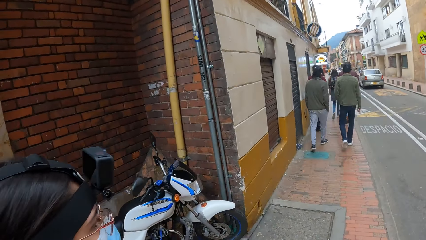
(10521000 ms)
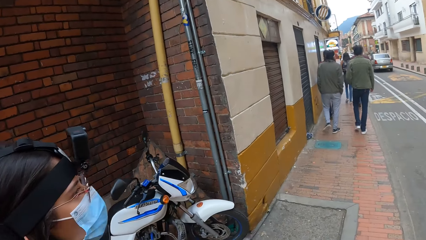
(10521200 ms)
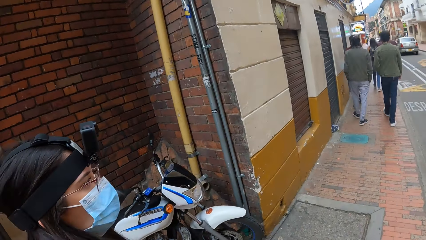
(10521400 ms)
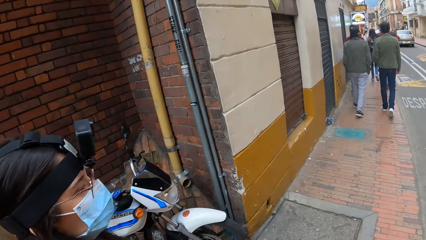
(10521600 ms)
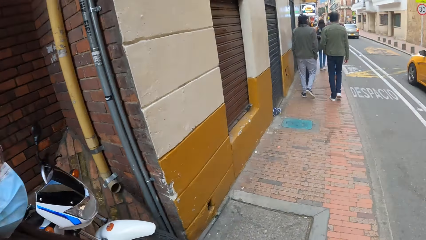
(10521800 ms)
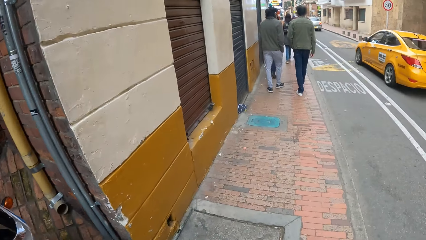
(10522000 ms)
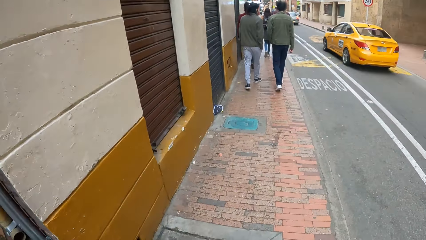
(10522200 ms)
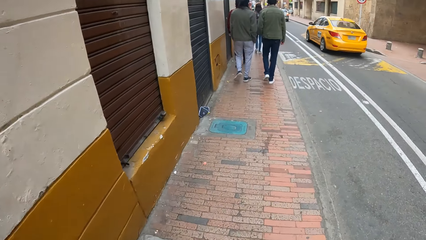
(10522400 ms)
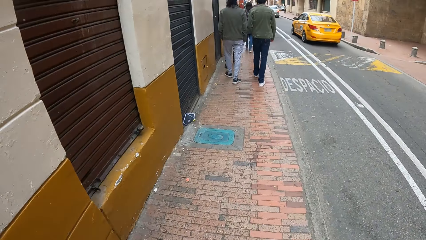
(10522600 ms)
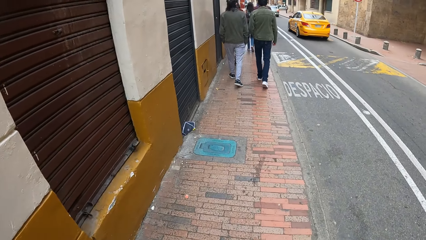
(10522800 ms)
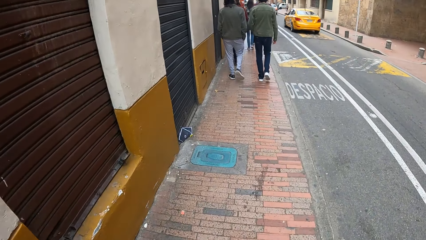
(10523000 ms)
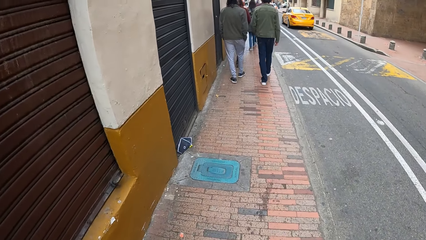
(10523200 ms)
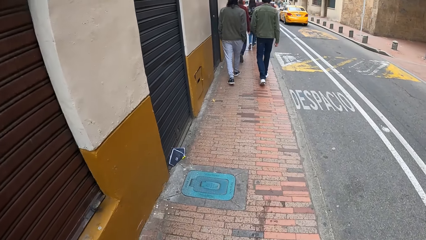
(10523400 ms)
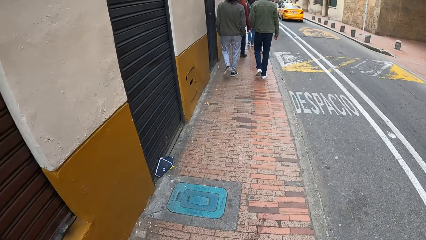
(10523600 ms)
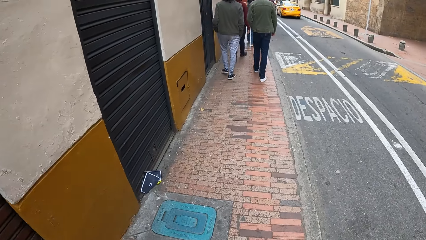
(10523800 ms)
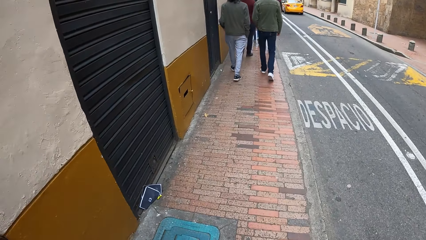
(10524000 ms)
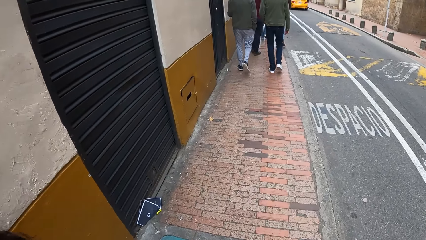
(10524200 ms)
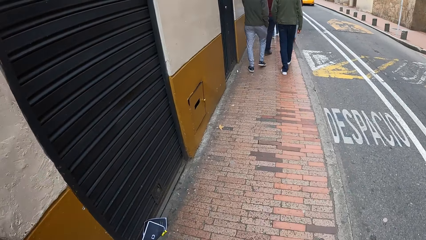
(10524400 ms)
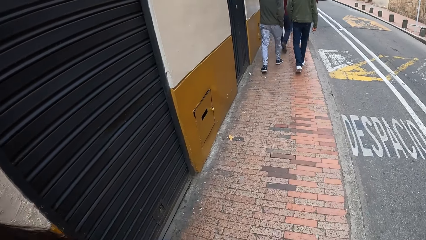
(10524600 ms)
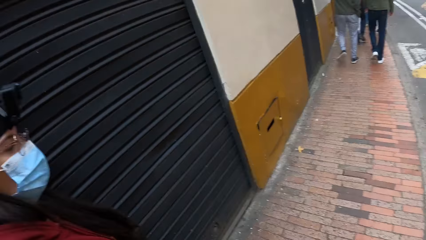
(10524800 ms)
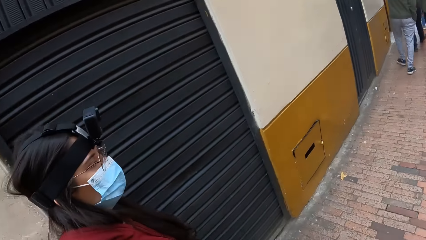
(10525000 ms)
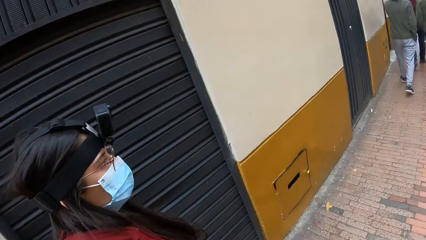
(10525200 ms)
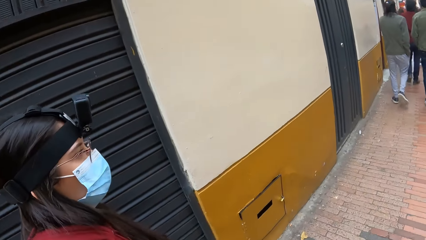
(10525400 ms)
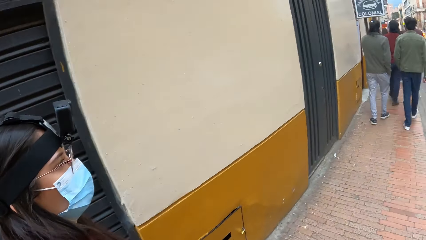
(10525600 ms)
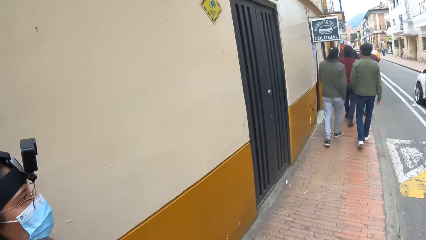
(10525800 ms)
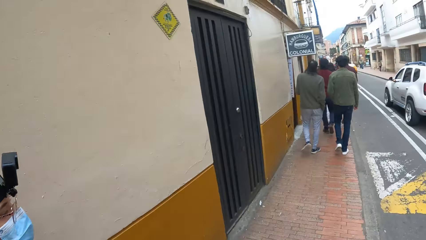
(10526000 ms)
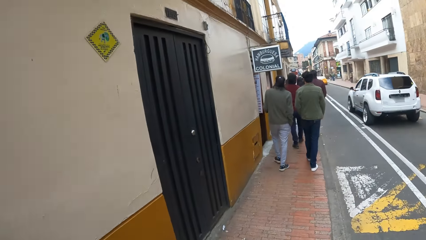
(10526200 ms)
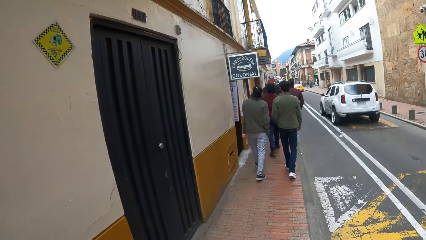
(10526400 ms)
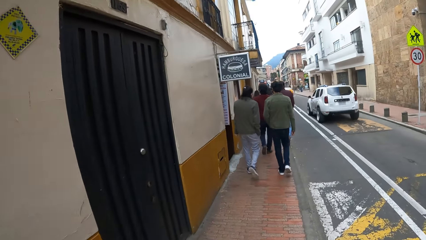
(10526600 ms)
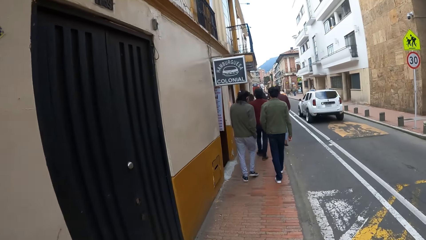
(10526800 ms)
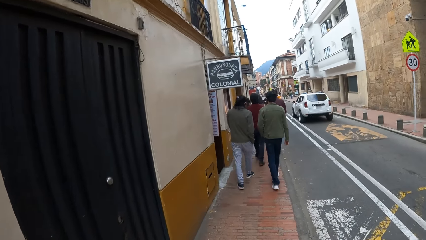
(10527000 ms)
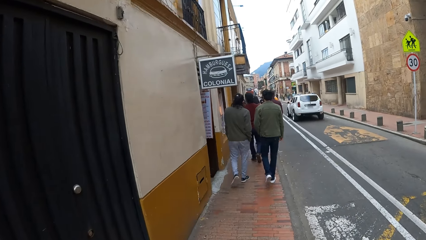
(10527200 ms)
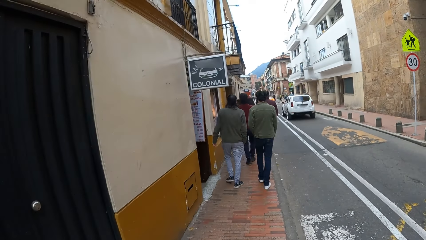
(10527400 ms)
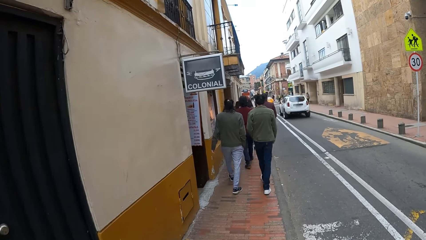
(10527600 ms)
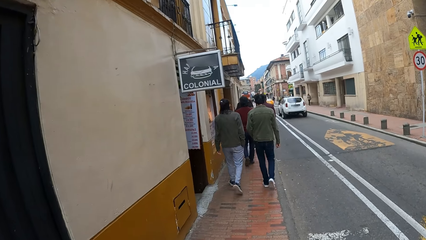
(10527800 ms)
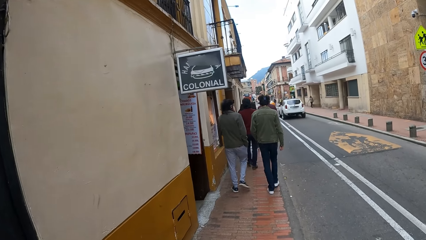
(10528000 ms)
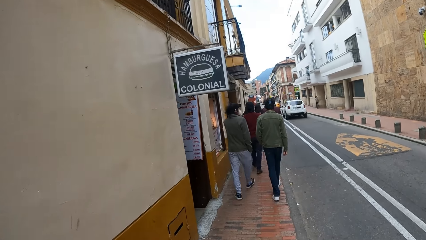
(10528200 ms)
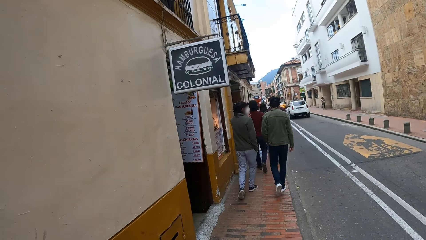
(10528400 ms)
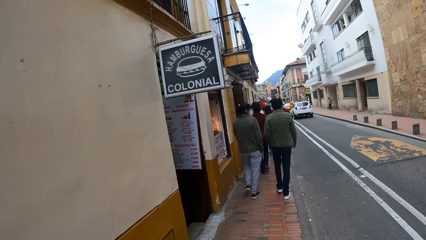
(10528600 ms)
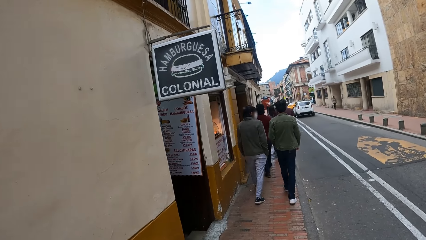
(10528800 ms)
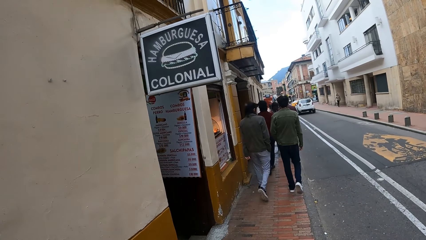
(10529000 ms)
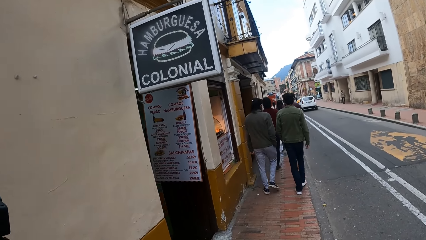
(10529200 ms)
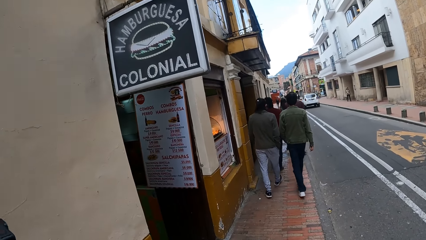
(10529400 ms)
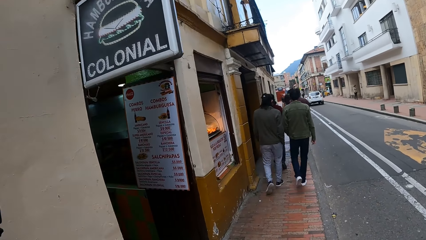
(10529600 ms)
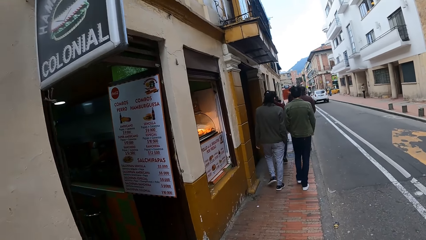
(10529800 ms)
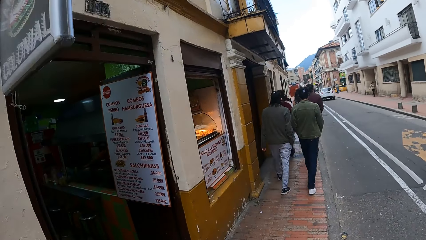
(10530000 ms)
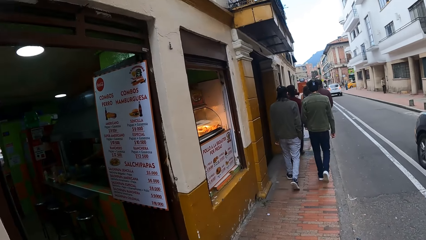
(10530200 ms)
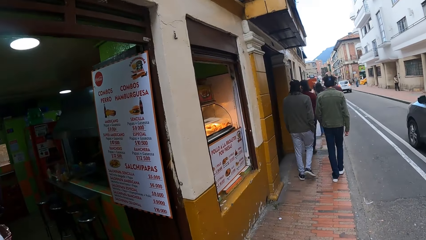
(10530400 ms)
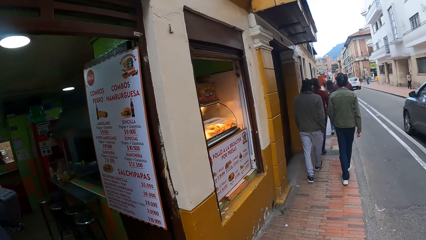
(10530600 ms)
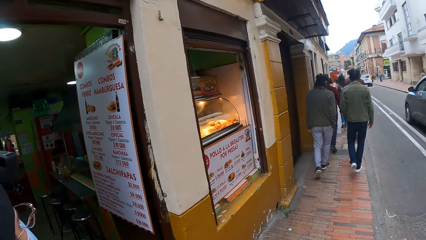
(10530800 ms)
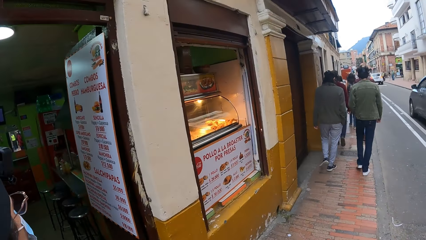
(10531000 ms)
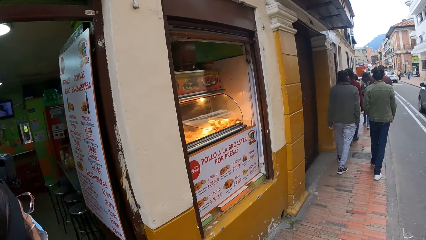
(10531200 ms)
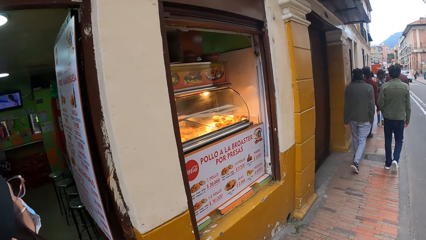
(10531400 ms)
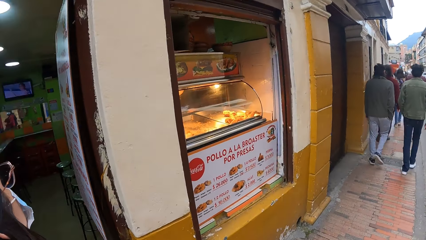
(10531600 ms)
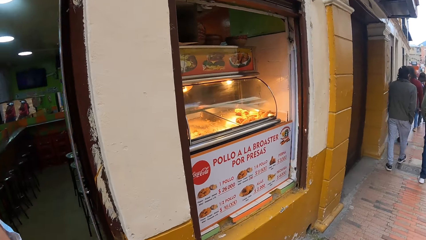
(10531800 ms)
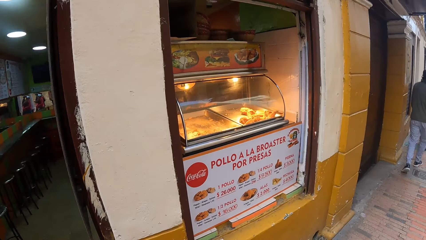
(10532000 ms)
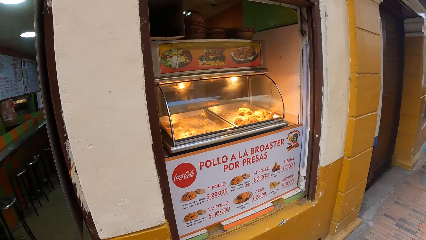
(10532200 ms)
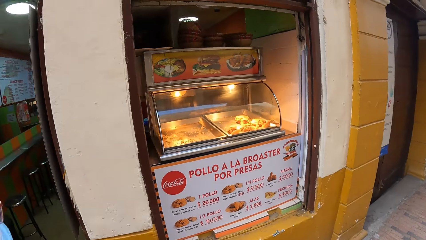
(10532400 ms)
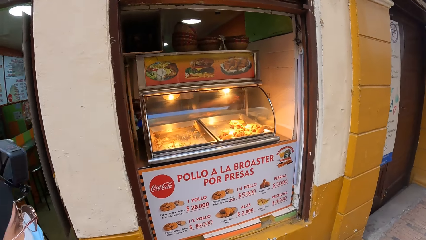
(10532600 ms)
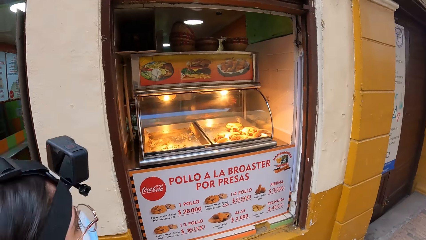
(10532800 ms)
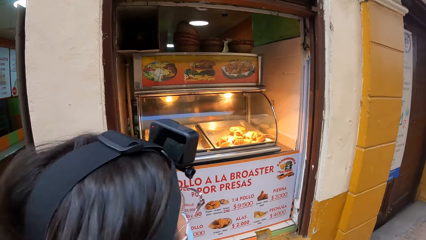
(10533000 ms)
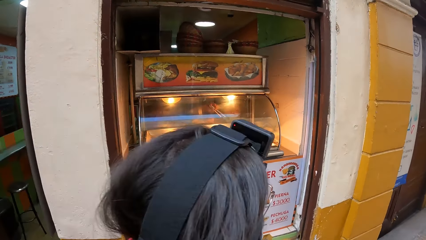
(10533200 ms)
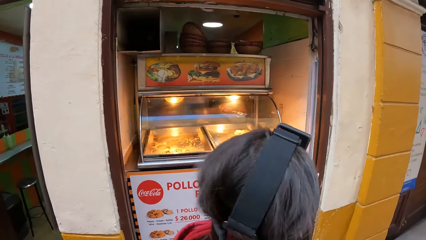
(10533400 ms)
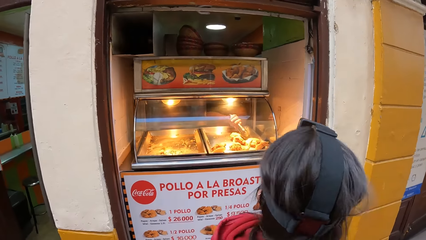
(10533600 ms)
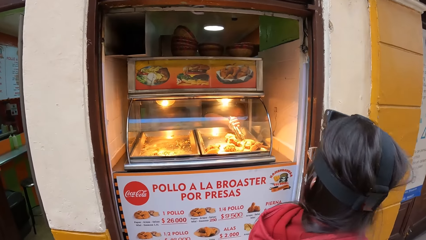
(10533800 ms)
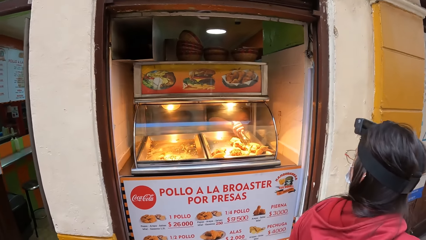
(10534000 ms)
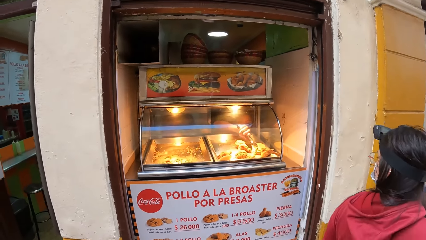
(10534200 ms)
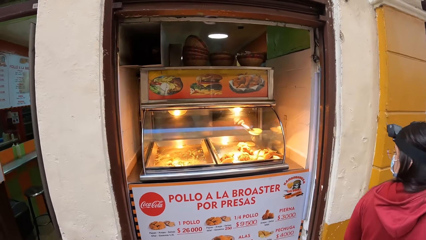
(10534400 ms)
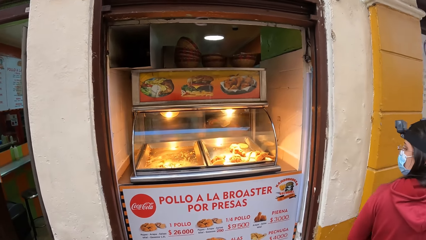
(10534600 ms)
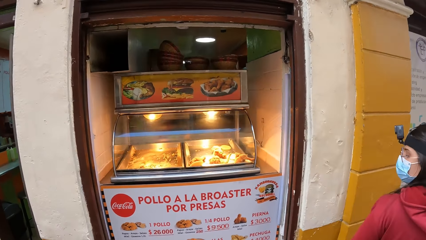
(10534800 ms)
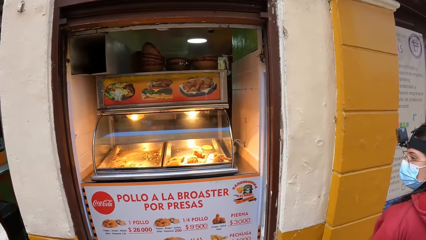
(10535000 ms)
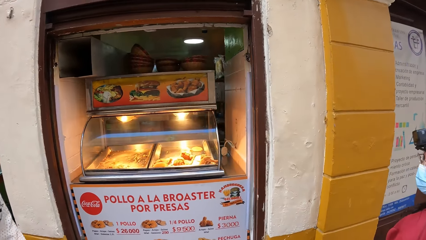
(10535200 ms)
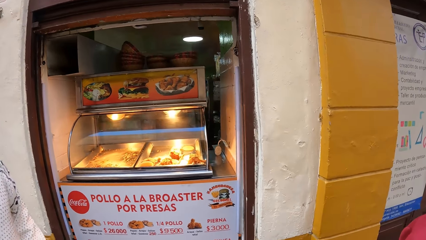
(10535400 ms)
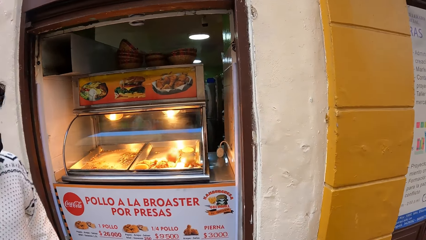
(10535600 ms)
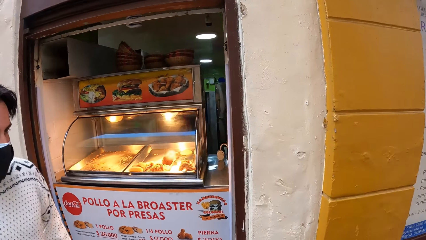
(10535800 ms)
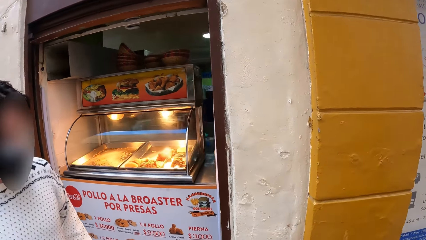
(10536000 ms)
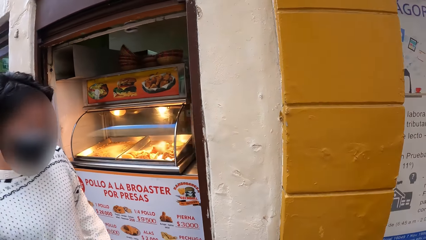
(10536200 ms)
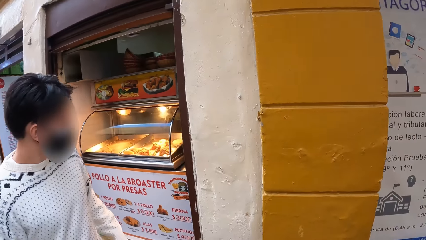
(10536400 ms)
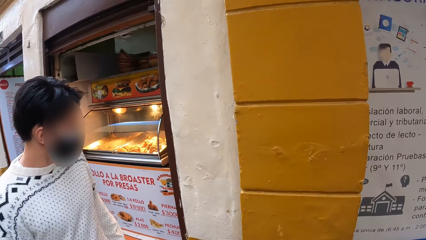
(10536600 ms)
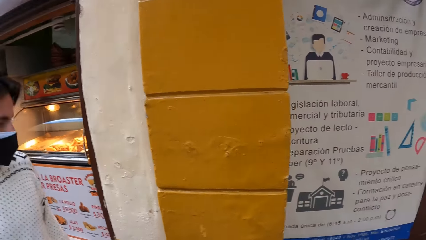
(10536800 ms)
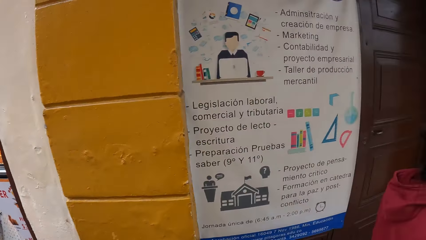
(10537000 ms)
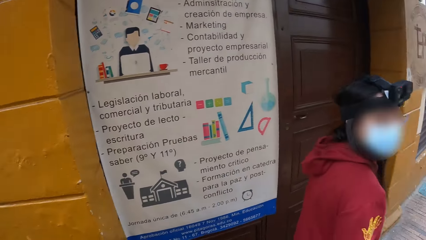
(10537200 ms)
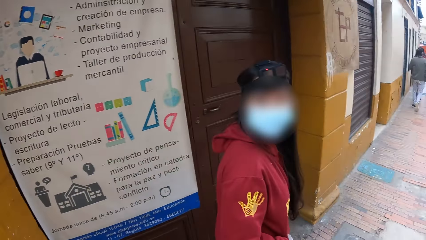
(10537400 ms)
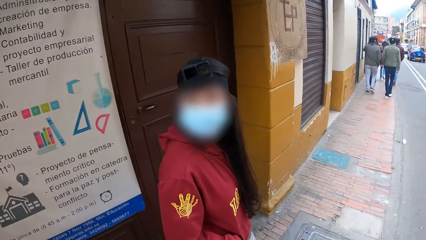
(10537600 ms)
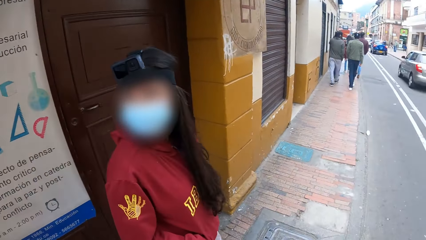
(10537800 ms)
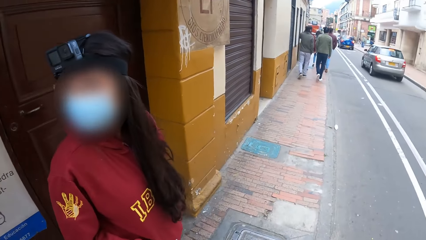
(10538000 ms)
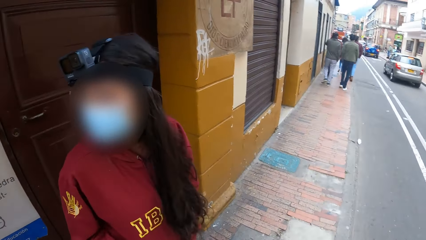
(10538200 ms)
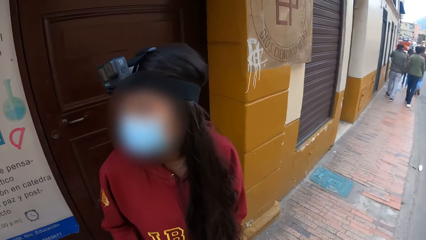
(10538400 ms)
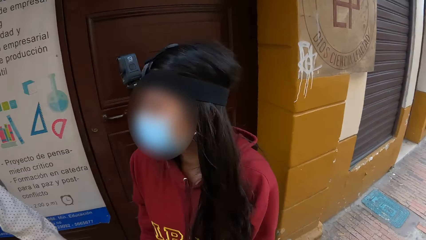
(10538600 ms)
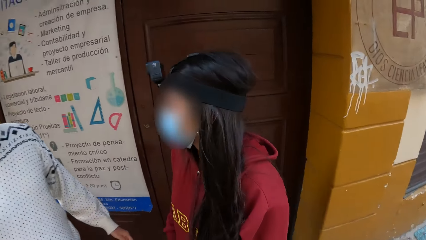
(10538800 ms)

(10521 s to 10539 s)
A car drives past the camera wearer and the group of people. A car drives past them again. A man interacts with another man. A car drives past the camera wearer and the group of people. The camera wearer looks around a restaurant display window. They walk around on the street.
